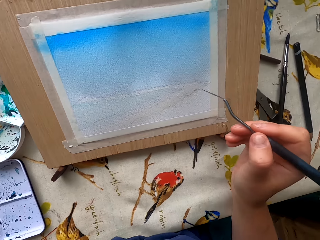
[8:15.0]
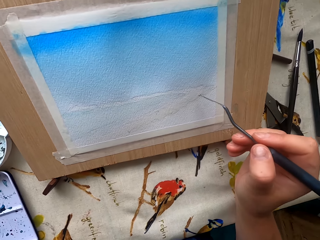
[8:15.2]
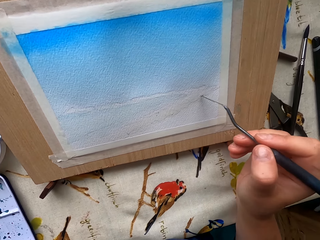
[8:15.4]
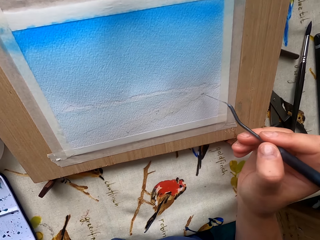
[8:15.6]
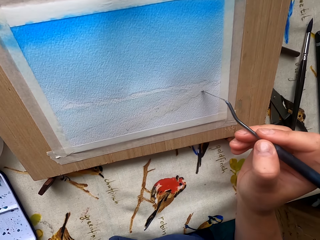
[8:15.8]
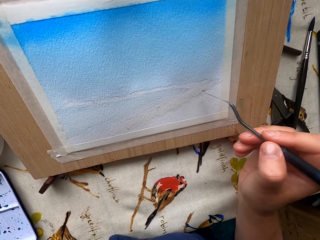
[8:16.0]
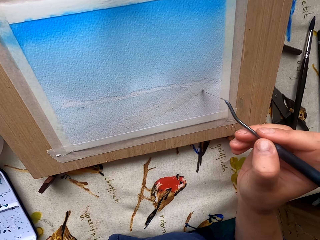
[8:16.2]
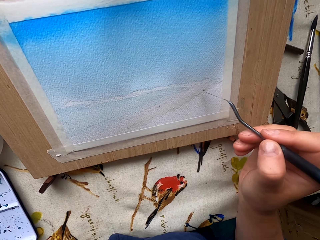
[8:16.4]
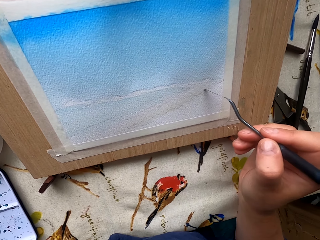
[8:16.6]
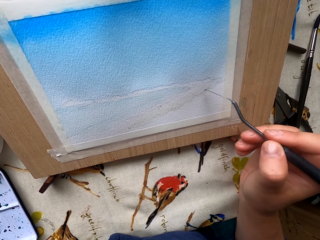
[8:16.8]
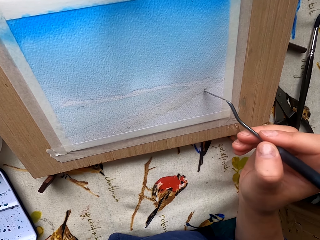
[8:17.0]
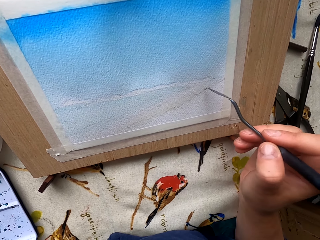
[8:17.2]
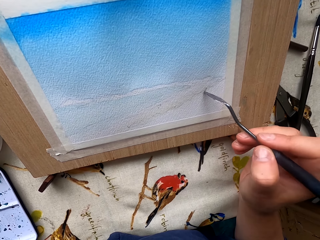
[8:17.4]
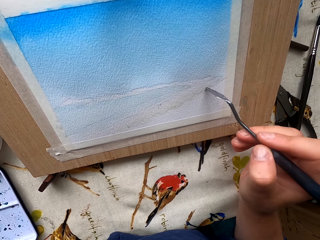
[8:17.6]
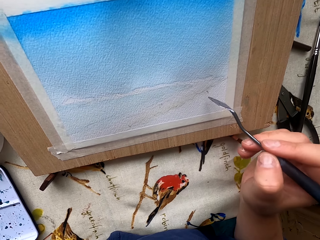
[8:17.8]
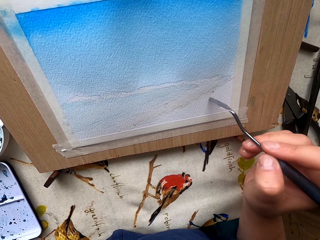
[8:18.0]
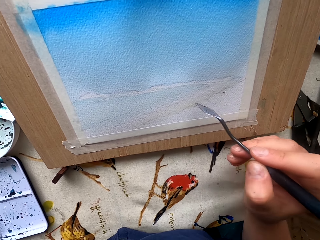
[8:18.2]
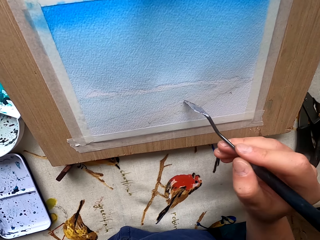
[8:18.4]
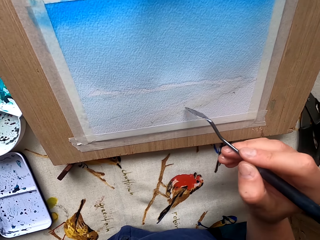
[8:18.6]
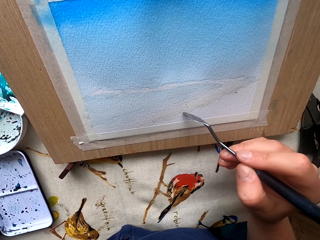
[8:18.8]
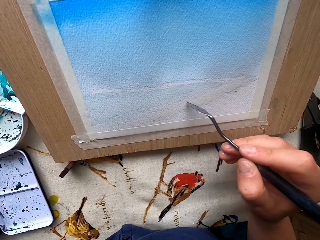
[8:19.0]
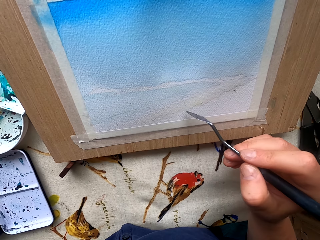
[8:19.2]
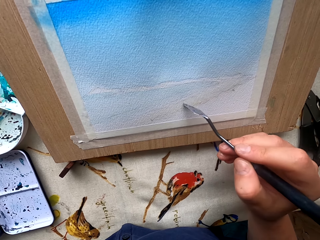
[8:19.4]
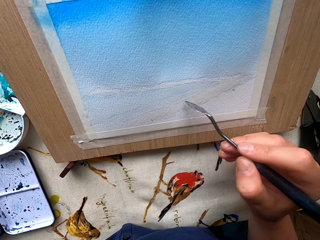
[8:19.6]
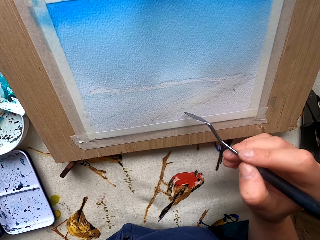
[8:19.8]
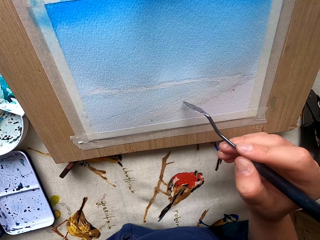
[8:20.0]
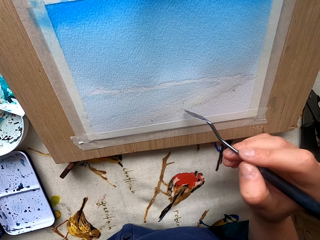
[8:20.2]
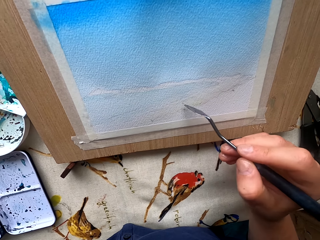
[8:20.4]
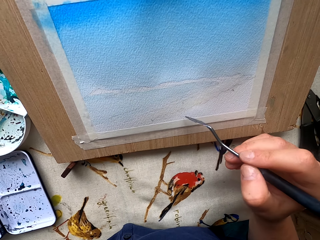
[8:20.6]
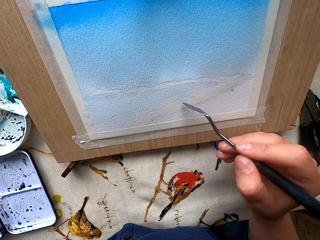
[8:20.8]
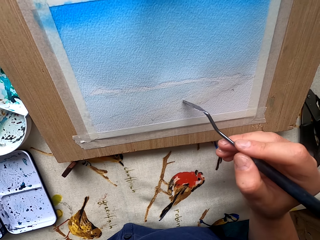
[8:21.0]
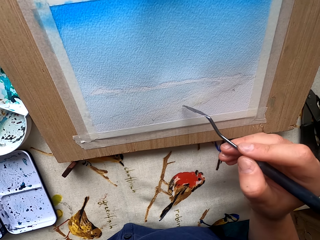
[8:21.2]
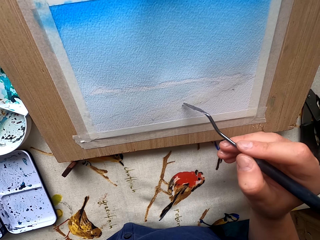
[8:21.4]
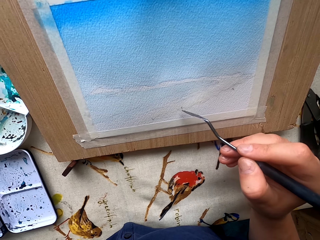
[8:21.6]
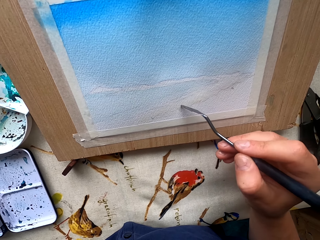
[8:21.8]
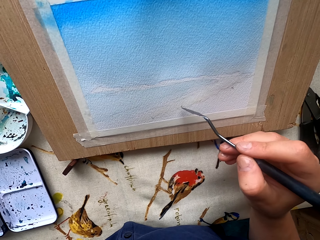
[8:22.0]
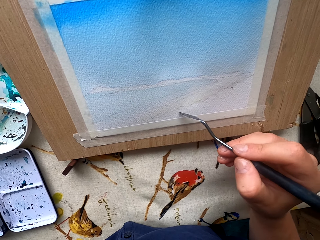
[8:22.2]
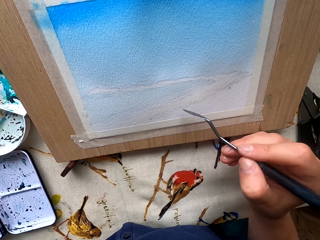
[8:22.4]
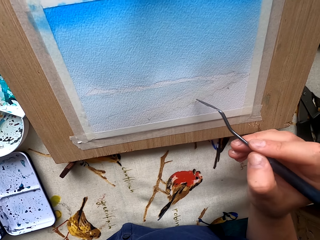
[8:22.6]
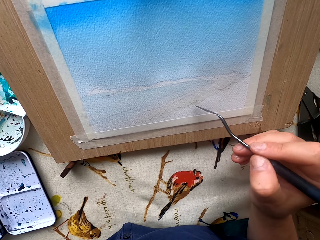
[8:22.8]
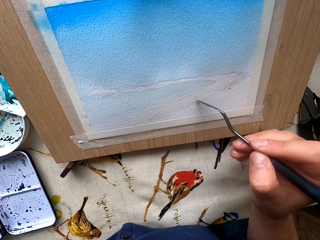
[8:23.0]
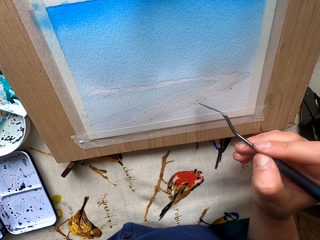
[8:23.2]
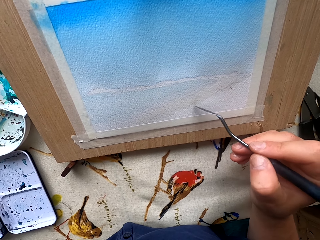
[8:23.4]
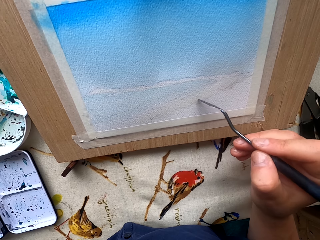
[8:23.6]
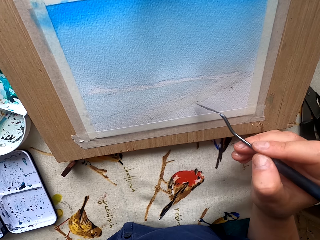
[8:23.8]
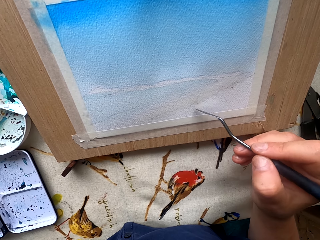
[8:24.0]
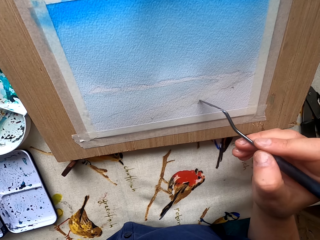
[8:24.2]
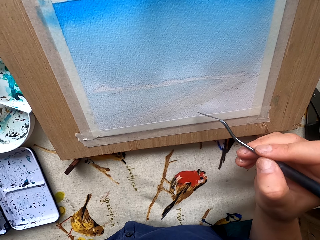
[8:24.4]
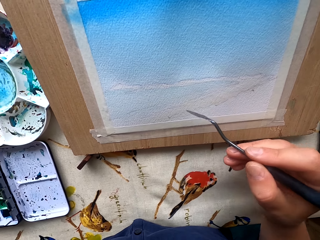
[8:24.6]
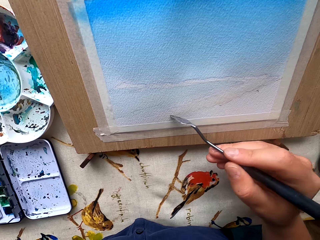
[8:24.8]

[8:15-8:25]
The camera wearer paints the drawing paper. They scrape the paint off.

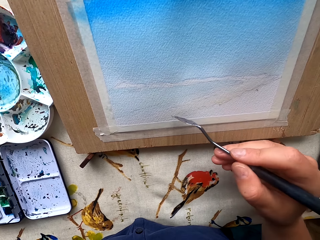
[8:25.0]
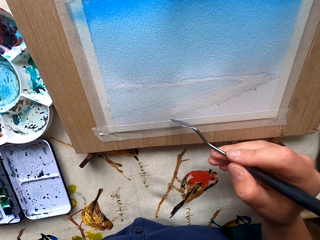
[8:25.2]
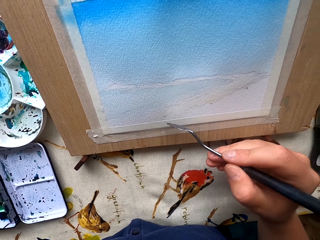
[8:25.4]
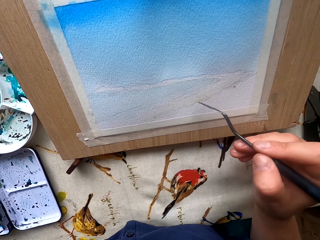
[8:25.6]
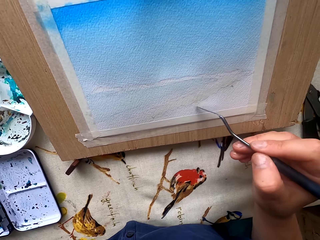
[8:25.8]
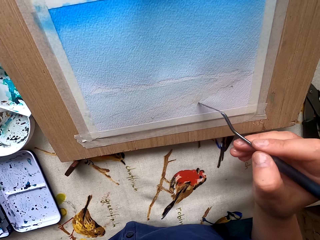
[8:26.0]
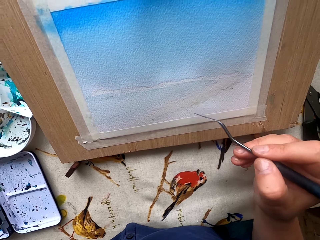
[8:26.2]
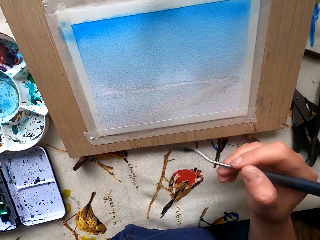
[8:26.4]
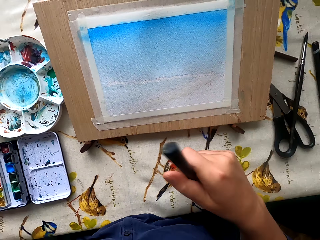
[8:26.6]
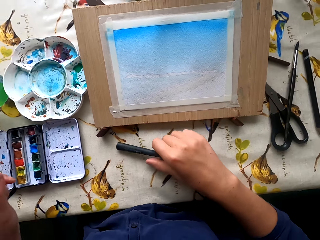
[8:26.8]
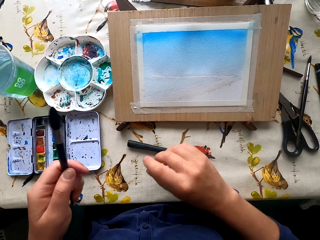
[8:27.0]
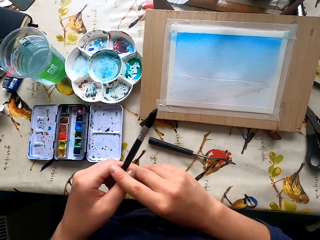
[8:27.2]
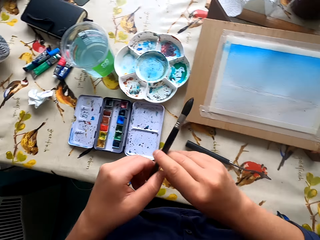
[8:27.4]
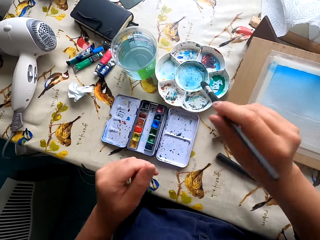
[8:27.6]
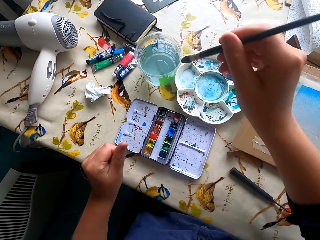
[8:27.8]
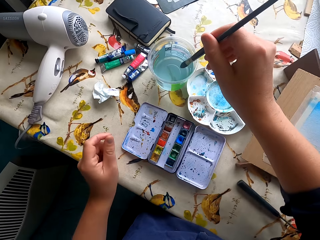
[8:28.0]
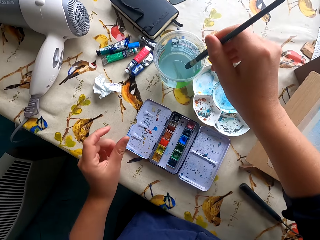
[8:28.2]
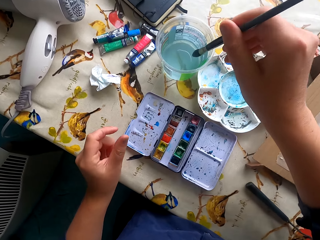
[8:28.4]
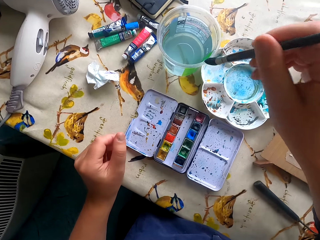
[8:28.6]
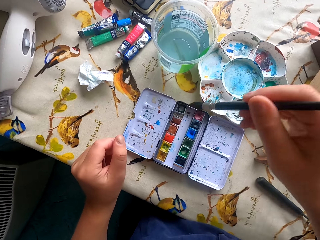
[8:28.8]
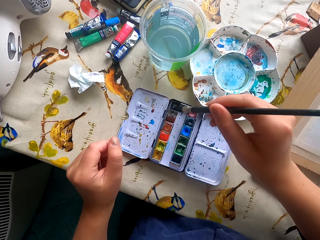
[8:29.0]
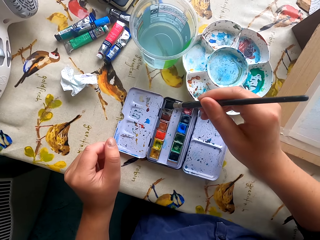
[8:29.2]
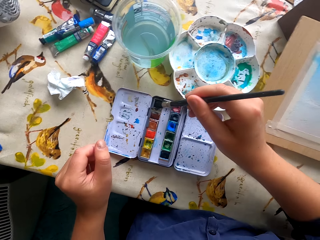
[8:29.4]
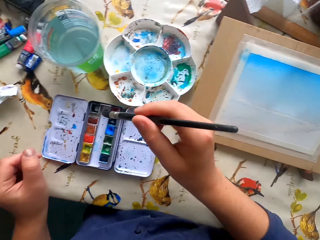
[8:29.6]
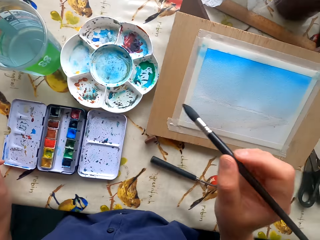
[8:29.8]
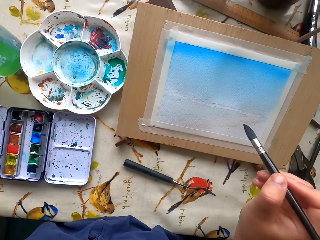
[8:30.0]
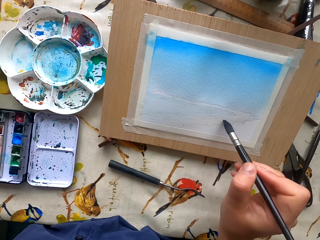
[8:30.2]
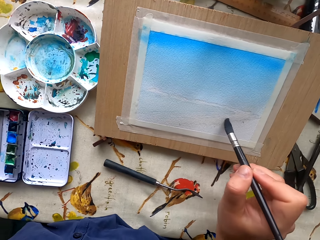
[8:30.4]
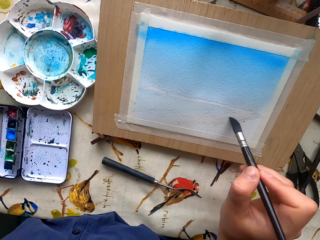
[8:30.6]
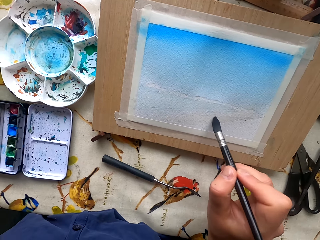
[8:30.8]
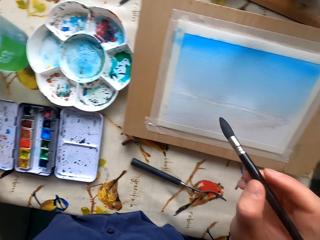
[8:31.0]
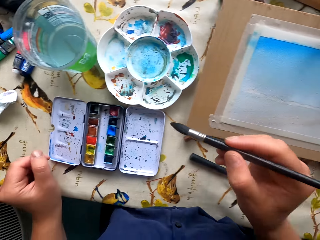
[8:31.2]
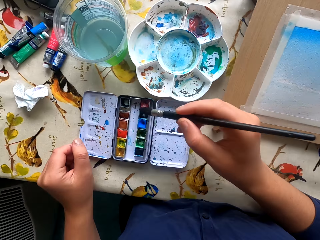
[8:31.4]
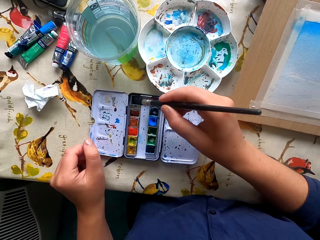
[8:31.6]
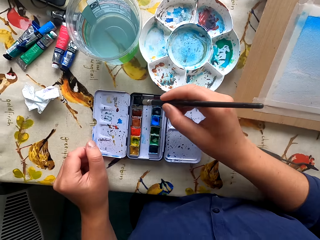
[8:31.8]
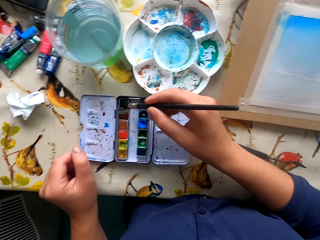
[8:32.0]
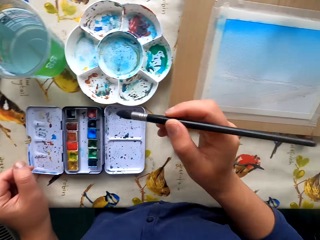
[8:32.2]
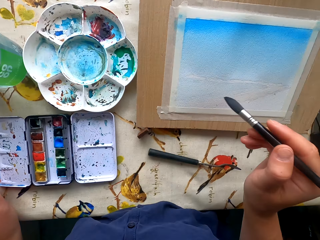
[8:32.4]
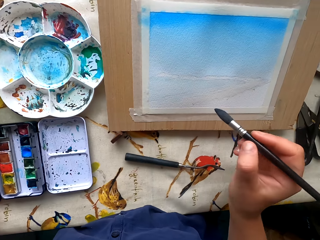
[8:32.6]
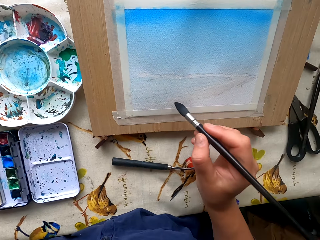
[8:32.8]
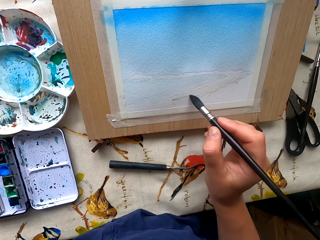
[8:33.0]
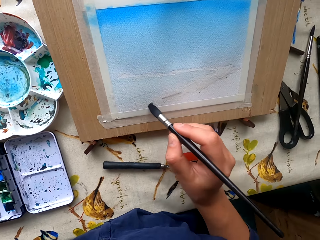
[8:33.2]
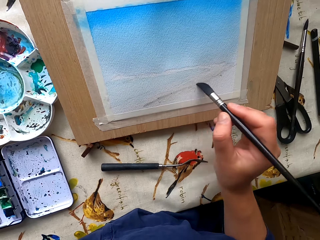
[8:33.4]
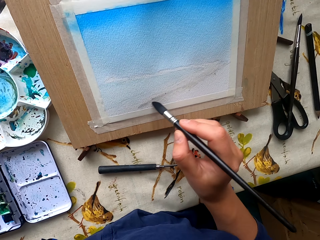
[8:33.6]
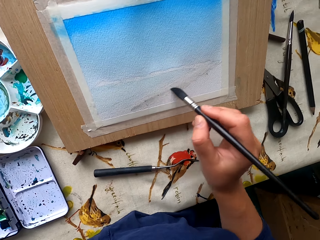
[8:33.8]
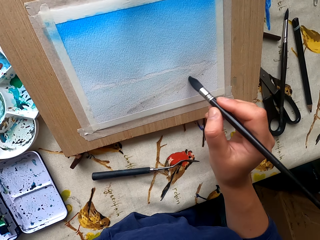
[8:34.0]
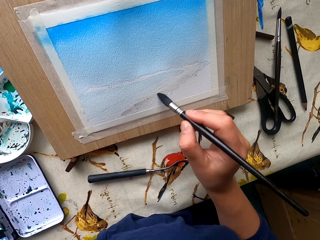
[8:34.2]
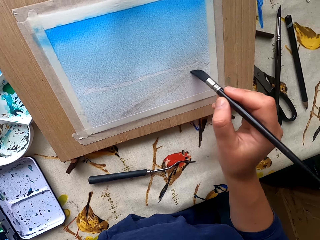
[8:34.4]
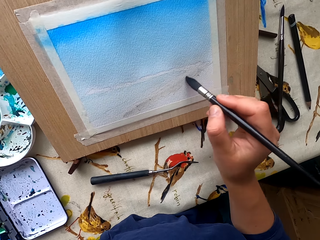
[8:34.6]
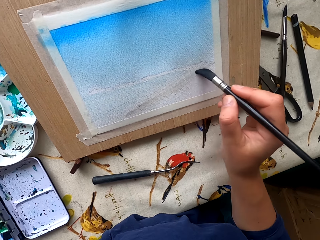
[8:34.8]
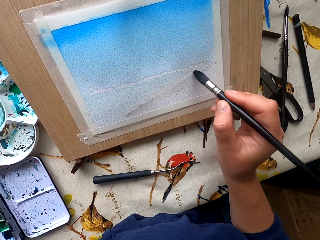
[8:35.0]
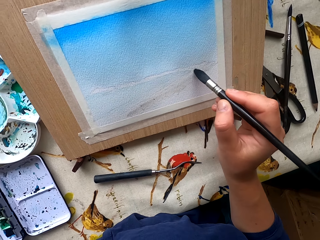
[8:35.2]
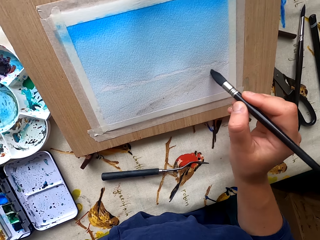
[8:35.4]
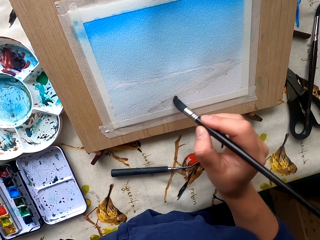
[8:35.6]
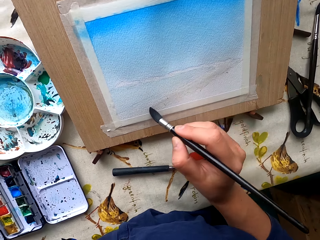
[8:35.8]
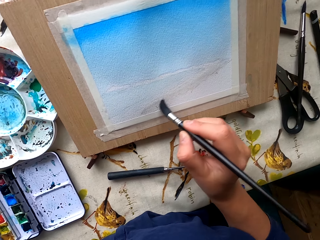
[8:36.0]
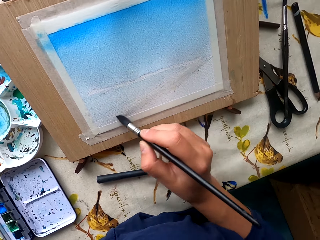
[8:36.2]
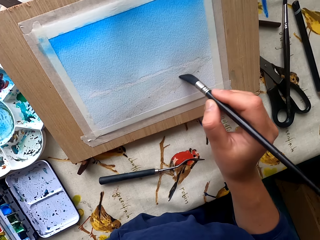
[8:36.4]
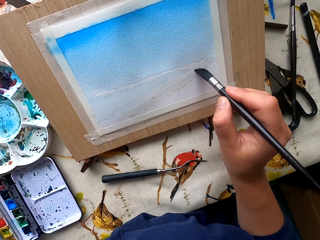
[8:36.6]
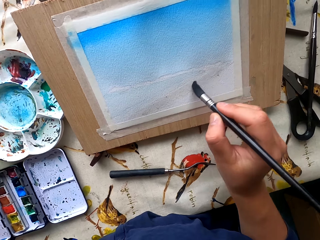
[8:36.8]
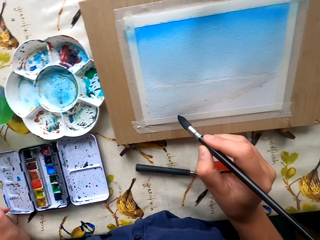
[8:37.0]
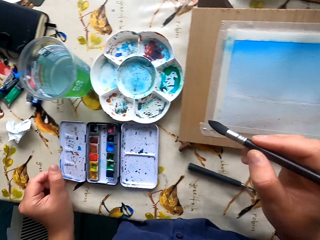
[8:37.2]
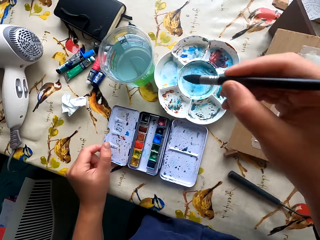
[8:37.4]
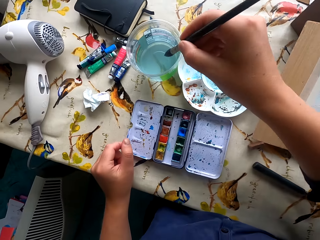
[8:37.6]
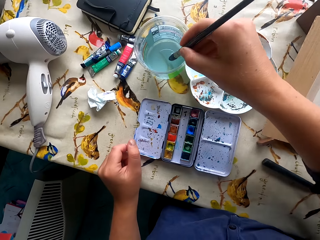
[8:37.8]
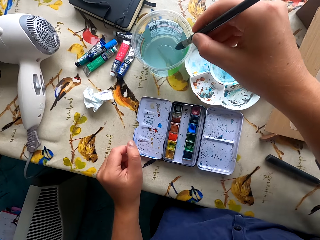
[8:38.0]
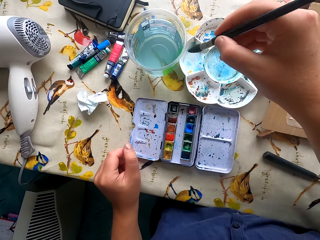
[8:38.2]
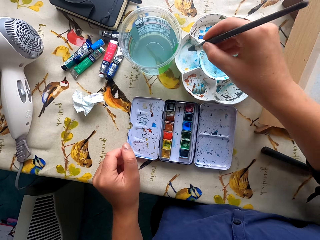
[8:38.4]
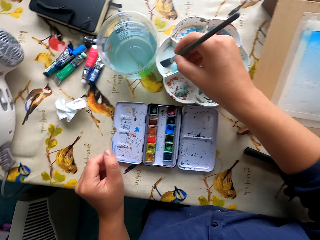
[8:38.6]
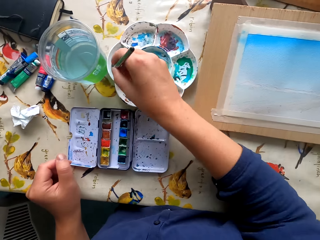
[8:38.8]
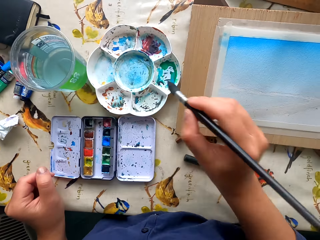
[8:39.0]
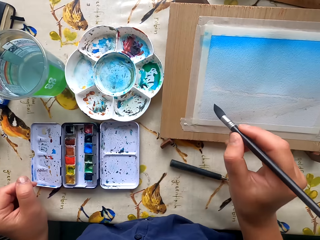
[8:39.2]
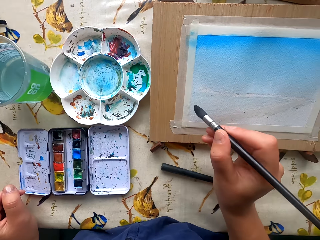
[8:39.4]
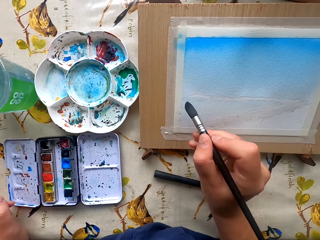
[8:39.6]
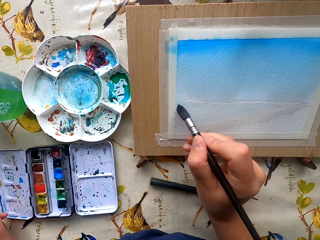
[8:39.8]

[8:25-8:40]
The camera wearer drops the paintbrush. They place the paint scraper on the table. They dip the paintbrush in water. They dip the paintbrush in the water paint. They paint the drawing paper. They dip the paintbrush in the water paint. They paint the drawing paper. They dip the paintbrush in the water. They dip the paintbrush in the paint.
